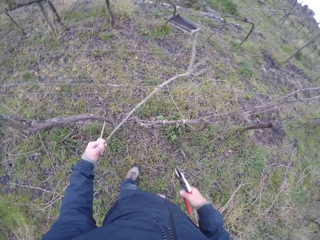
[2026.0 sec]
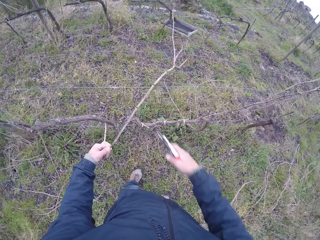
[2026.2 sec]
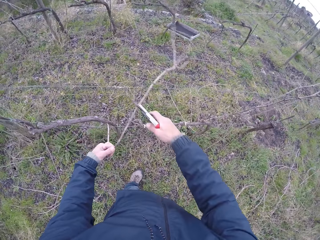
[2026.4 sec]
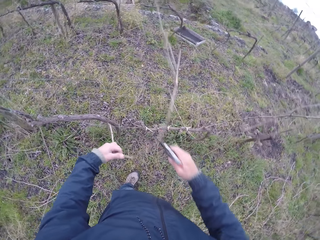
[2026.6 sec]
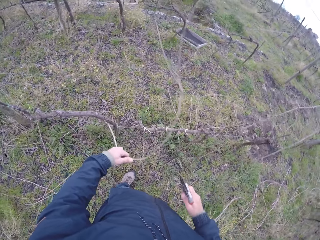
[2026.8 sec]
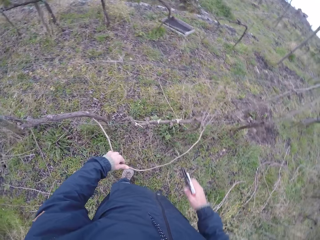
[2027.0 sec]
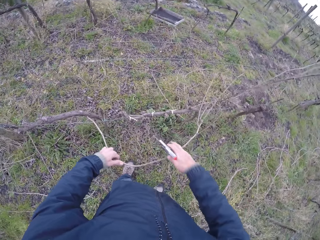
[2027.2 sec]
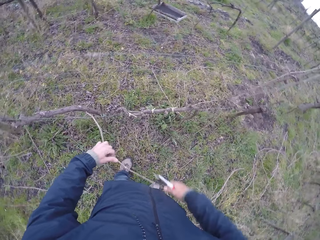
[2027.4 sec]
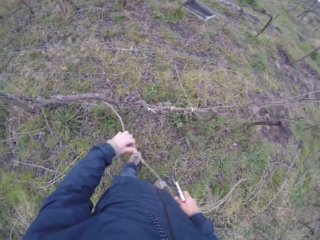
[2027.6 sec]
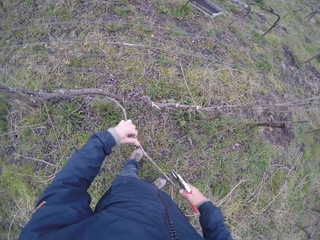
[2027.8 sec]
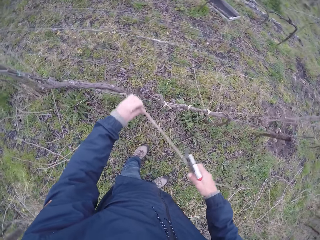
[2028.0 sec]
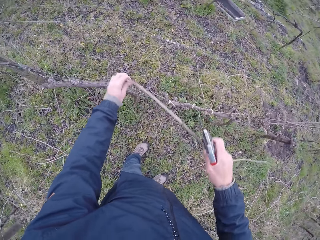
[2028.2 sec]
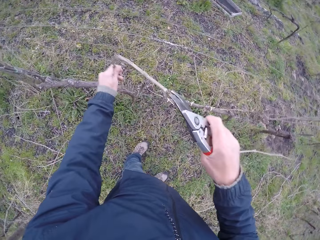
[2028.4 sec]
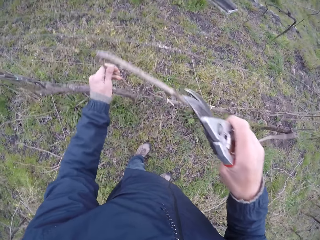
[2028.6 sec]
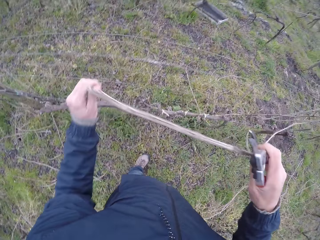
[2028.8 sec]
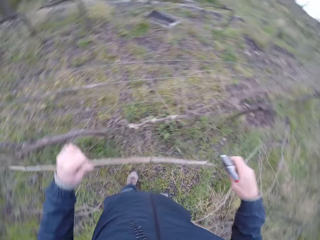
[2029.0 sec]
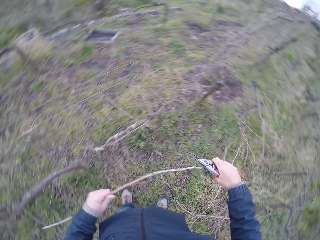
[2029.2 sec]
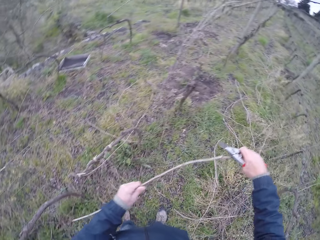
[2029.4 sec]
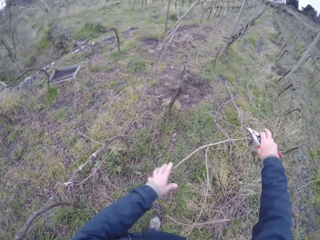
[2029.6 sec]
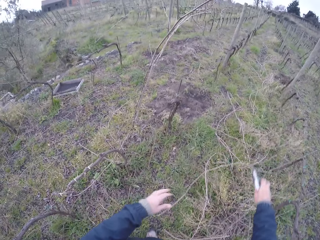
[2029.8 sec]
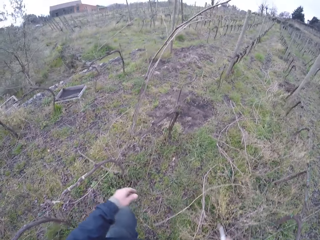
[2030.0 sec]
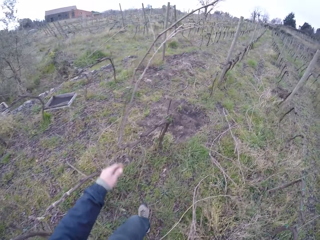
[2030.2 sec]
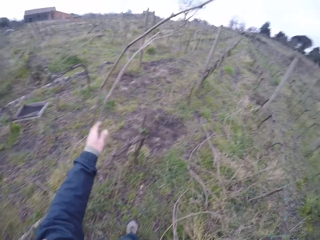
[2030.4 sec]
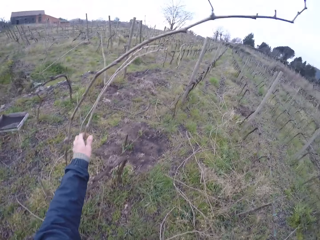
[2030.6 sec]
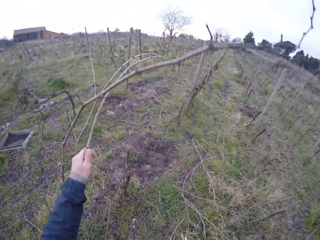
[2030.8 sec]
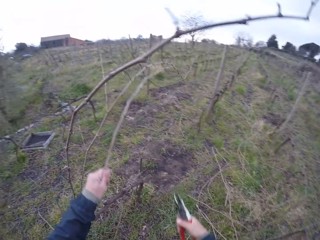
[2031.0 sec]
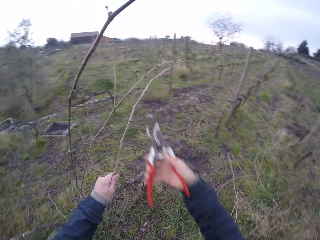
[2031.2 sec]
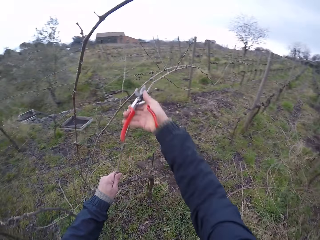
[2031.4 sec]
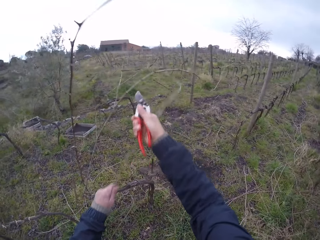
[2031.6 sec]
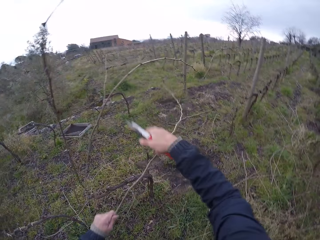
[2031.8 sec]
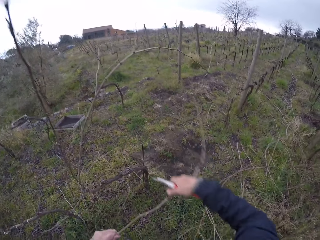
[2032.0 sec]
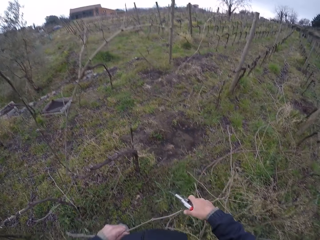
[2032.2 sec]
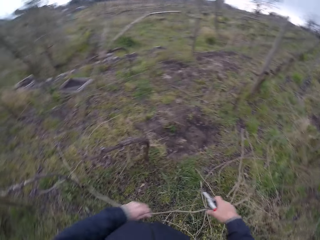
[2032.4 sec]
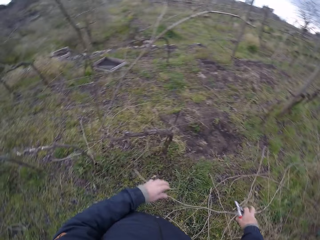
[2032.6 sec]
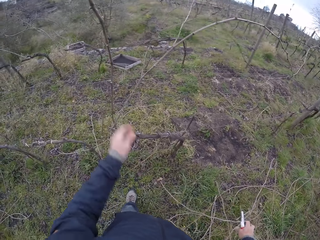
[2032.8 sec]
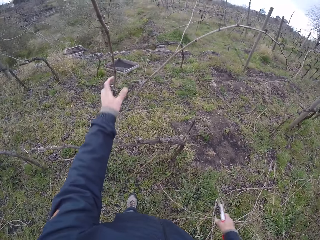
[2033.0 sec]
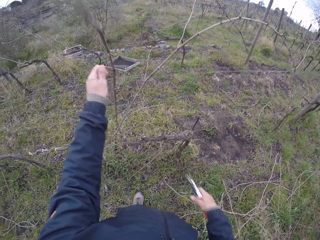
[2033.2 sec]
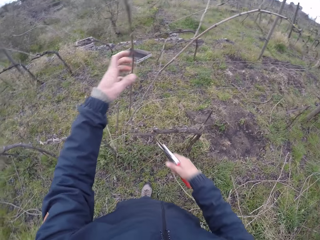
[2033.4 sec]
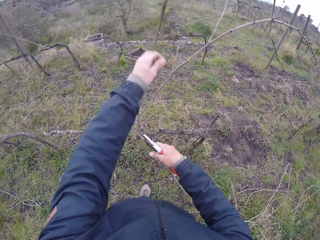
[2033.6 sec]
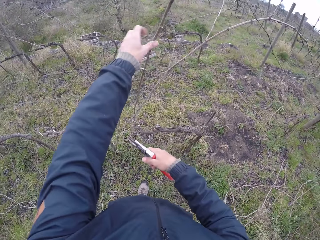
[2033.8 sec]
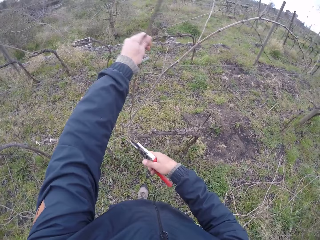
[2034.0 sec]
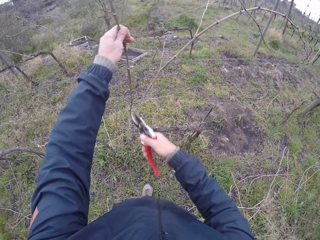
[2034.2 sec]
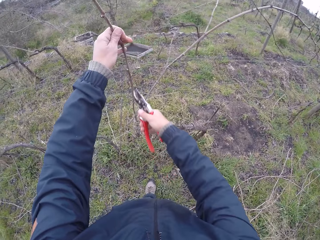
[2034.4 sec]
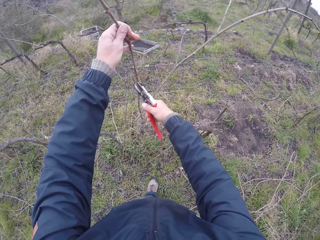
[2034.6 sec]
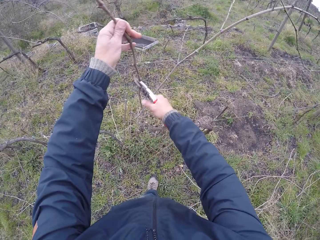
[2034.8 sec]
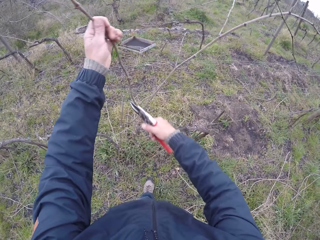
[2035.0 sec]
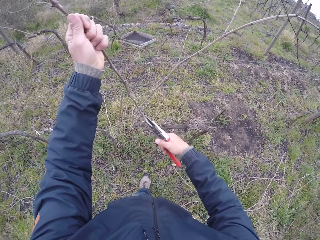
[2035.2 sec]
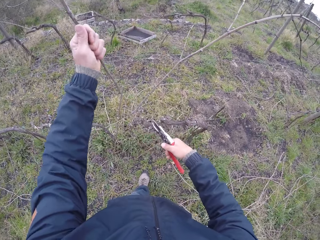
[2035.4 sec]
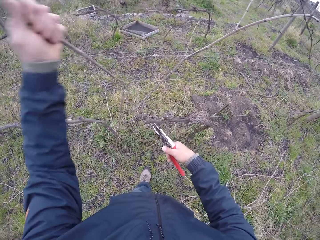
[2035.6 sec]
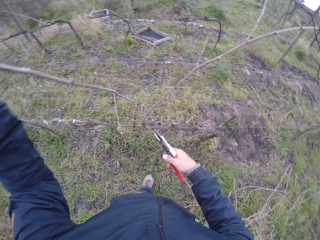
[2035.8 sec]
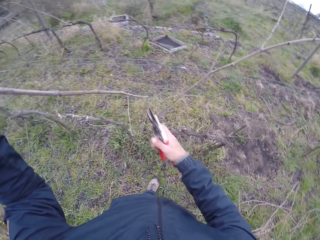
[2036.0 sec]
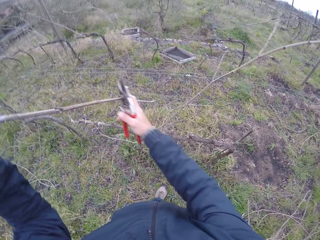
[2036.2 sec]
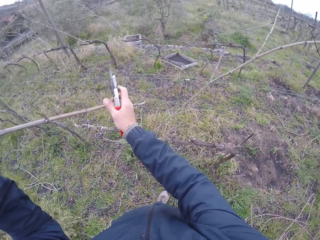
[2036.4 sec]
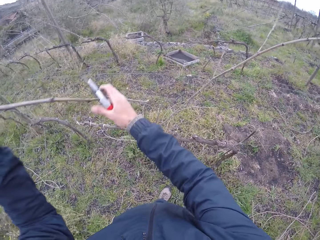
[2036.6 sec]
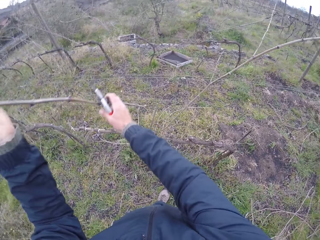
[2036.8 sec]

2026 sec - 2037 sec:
The camera wearer pulls the twig on the wire fence with the pliers in his right hand. He cuts the stick with the secateurs. He pulls the twig on the wire fence with his hands. He drops the twig on the ground with his hands. He steps forward. He holds a twig on the wire fence with his left hand. He pulls the stick. He cuts the twig on the wire fence with the pliers in his right hand. He drops the twig on the ground with his hands. He touches the stick. He holds a twig on the wire fence with his left hand. He cuts twine on the twig in his left hand with the pliers in his right hand. He removes the twig from the wire fence with his left hand.

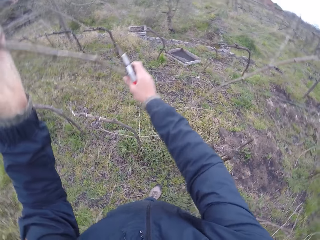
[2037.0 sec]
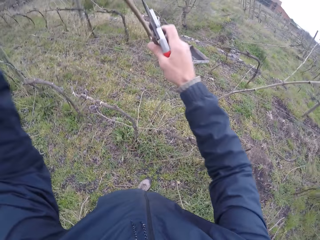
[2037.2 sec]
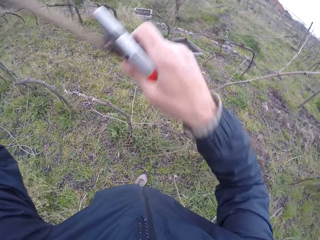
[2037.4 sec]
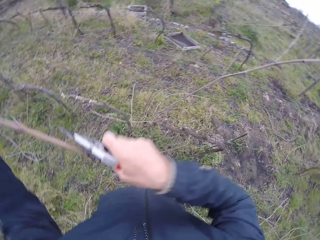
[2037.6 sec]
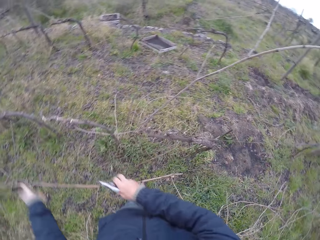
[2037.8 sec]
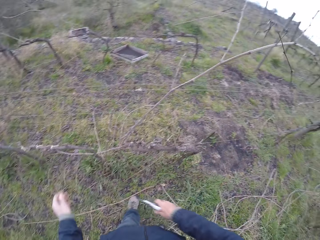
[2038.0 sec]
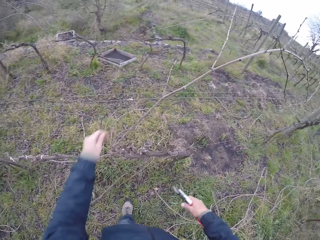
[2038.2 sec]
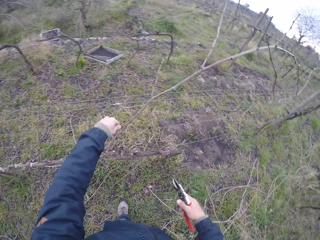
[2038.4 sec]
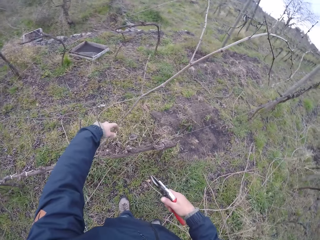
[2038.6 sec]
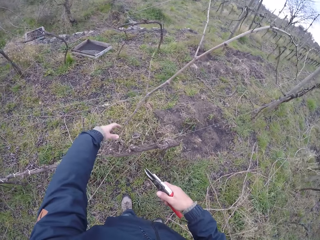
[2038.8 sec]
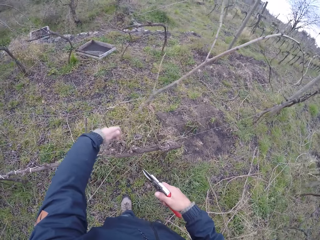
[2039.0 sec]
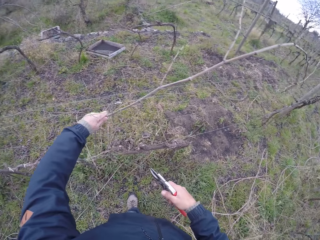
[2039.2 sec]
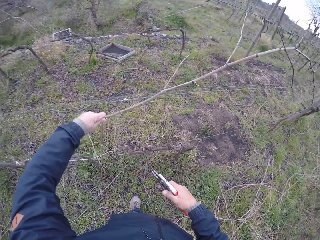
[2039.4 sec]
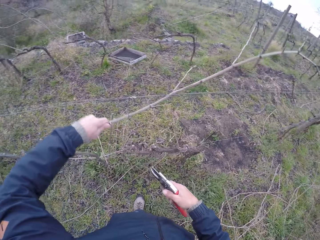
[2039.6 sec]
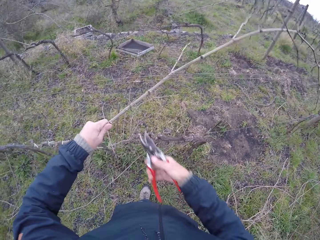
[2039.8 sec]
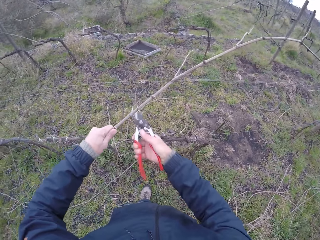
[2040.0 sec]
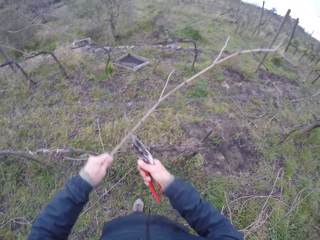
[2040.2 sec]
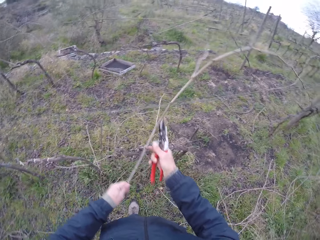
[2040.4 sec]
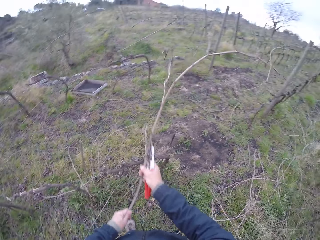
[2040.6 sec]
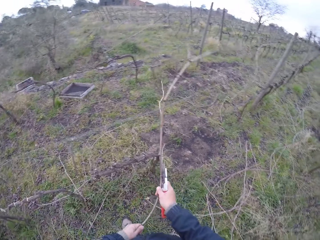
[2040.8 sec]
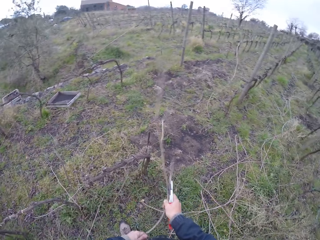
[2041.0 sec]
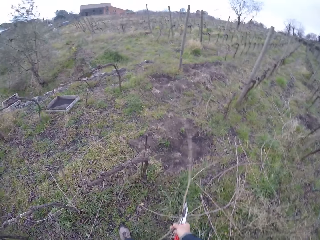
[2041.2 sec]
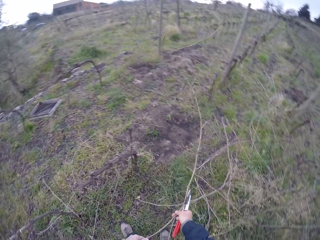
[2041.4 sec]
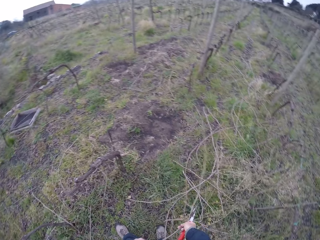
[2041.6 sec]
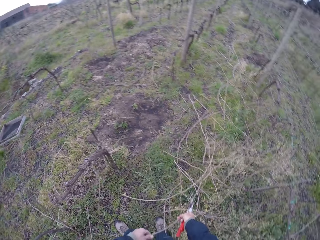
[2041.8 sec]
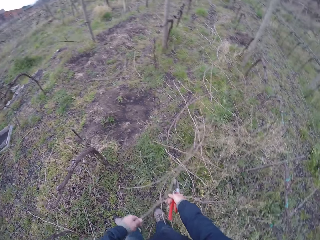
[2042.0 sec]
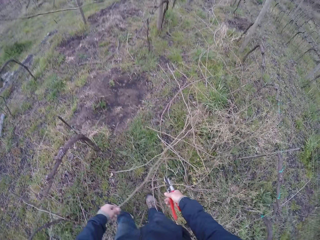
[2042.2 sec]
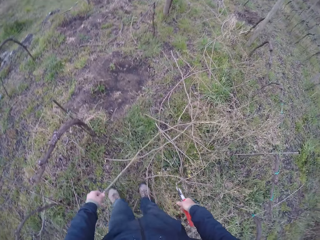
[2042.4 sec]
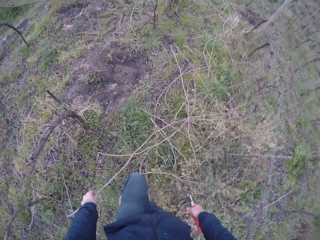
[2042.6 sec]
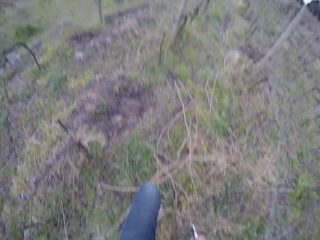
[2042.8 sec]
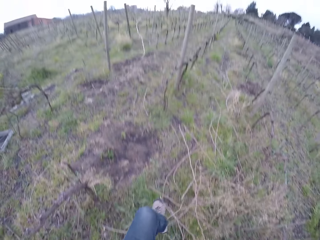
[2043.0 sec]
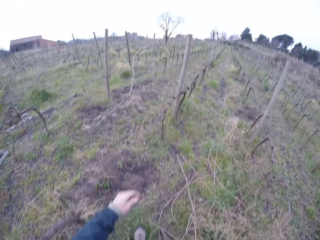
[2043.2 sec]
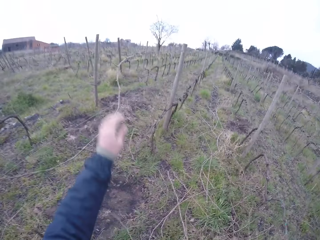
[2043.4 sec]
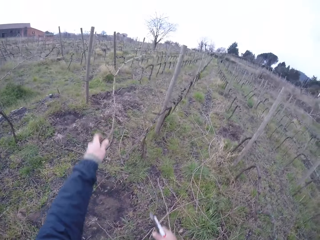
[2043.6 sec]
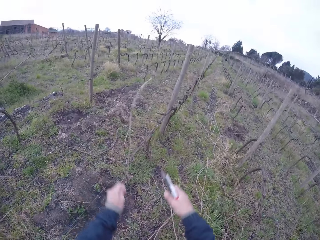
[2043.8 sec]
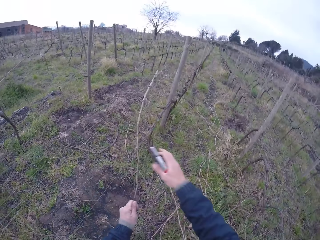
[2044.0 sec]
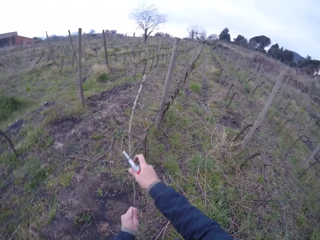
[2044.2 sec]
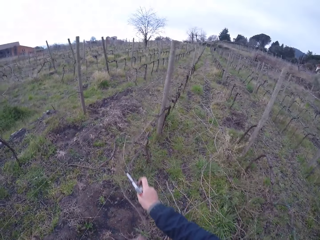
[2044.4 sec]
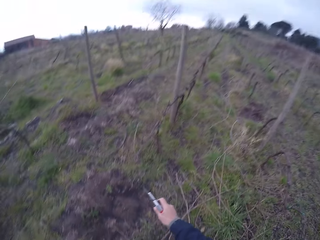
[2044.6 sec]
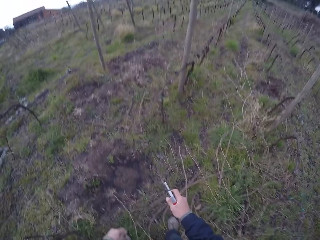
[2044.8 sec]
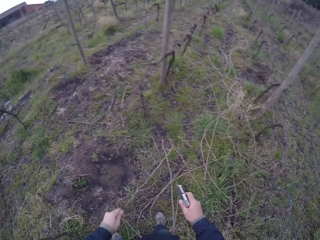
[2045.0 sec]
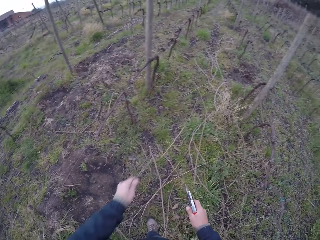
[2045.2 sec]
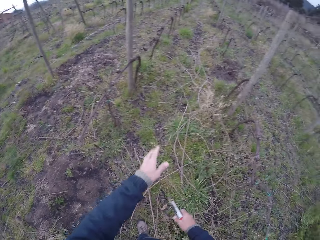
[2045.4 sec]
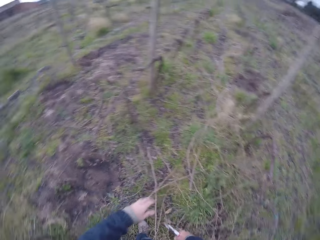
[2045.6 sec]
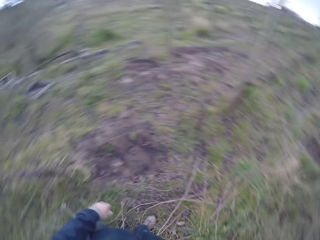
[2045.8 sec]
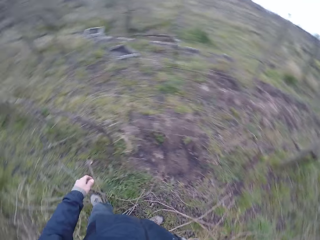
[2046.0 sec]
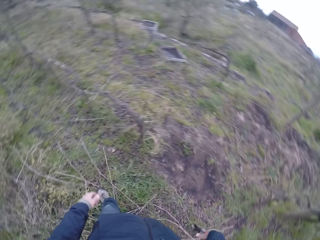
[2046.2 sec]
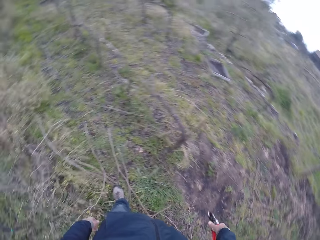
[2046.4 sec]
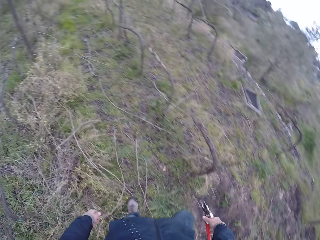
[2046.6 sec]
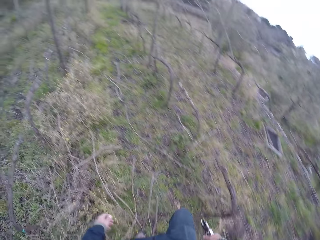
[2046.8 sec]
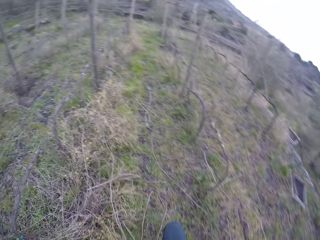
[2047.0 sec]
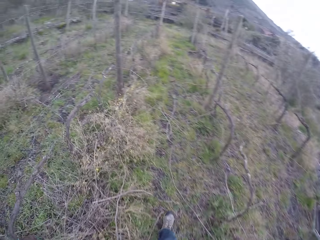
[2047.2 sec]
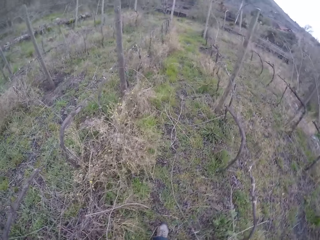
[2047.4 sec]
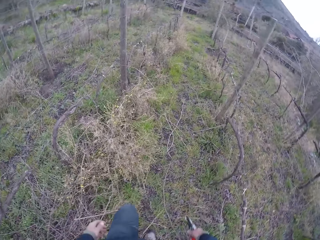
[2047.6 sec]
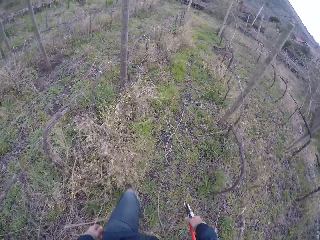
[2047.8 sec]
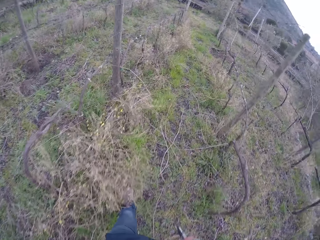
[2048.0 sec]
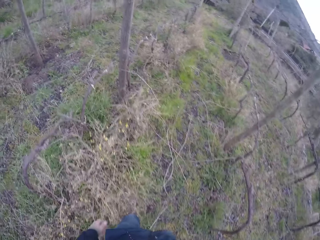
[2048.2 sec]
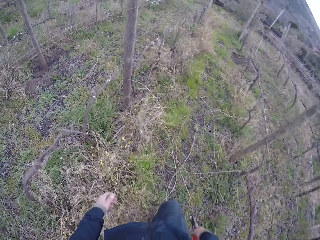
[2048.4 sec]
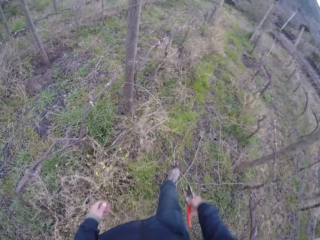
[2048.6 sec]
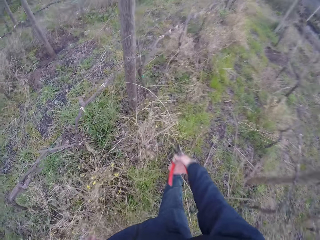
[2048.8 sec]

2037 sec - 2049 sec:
The camera wearer removes the twig or stick from the wire fence with his hands. He throws the stick. He drops the twig on the ground with his hands. He pulls a twig on the wire fence with his left hand. He cuts twine on the twig in his left hand with the pliers in his right hand. He pulls the twig on the wire fence with his hands. He throws the stick. He removes his right hand from the twig in his left hand. He drops the twig on the ground with his left hand. He moves the leg. He moves the stick. He pulls a twig on the wire fence with his left hand. He throws the twig on the ground with his left hand. He steps forward.
